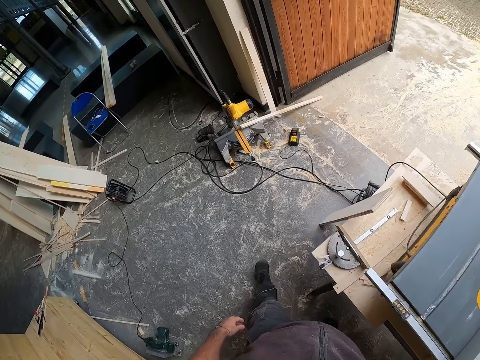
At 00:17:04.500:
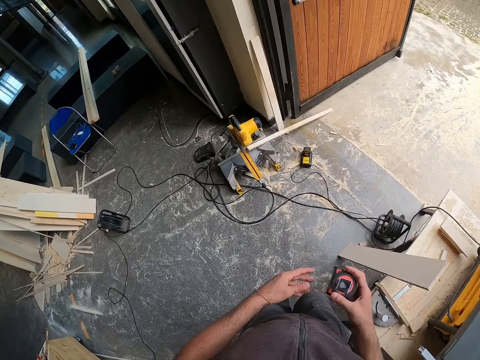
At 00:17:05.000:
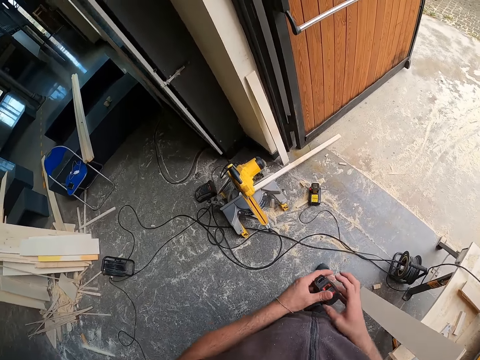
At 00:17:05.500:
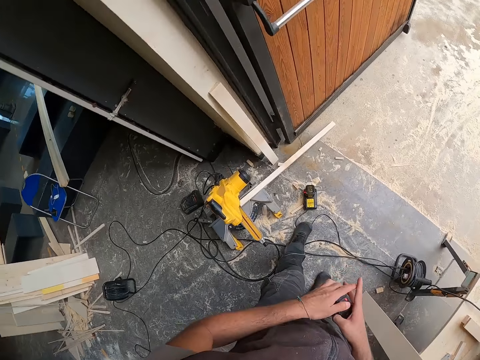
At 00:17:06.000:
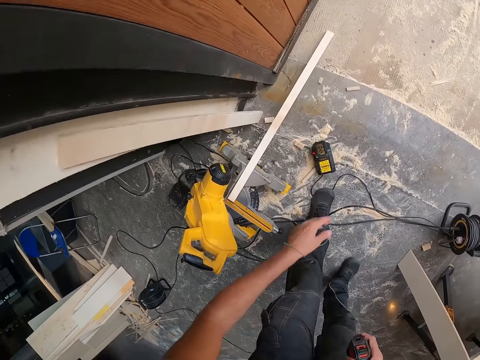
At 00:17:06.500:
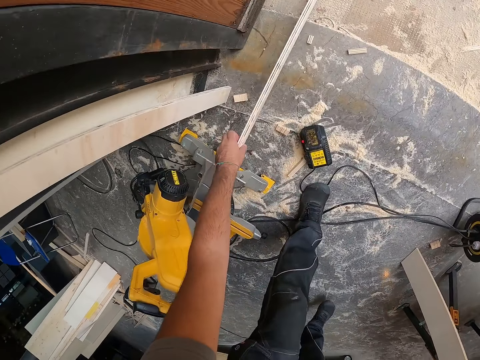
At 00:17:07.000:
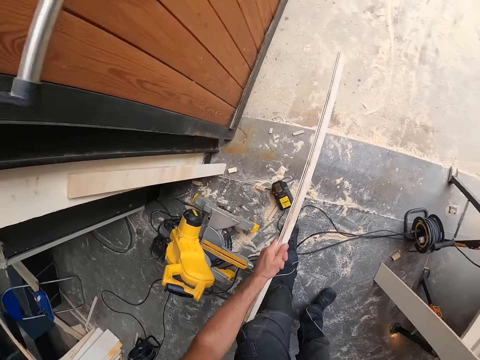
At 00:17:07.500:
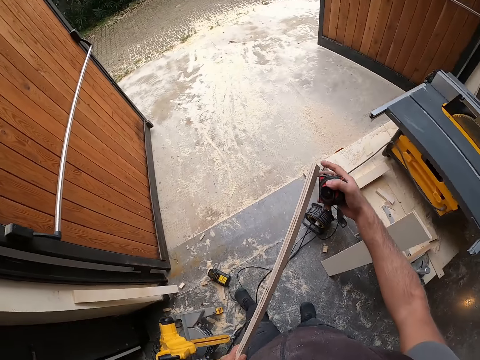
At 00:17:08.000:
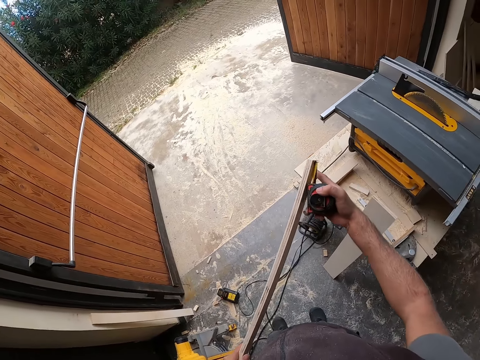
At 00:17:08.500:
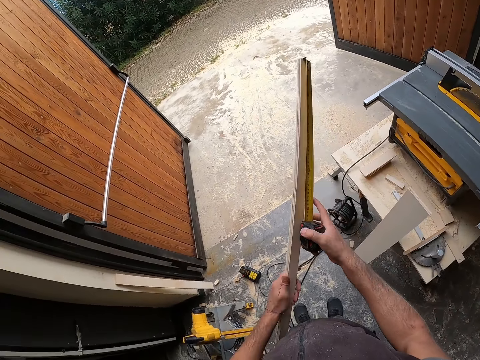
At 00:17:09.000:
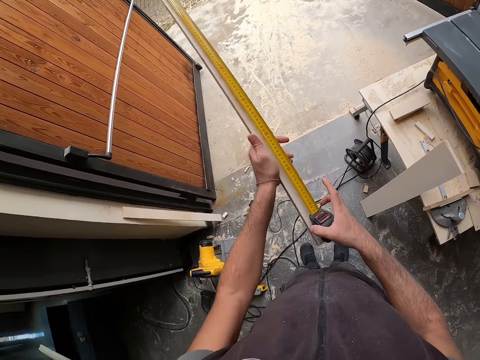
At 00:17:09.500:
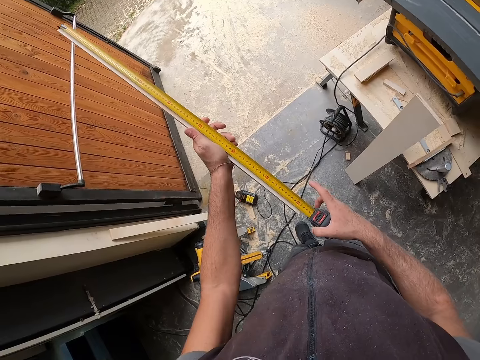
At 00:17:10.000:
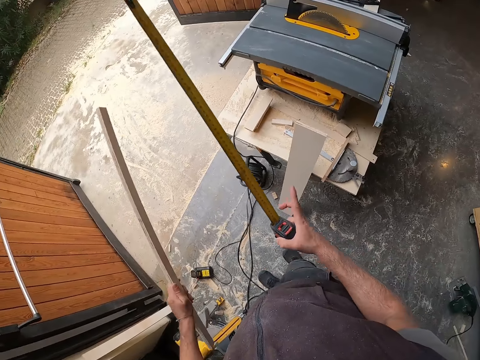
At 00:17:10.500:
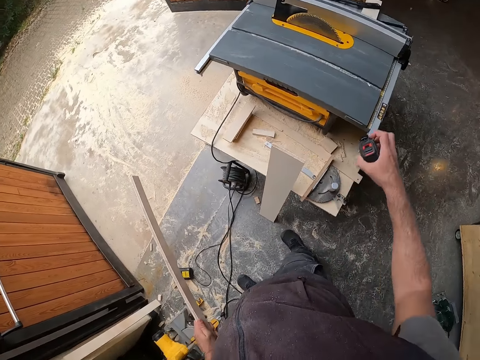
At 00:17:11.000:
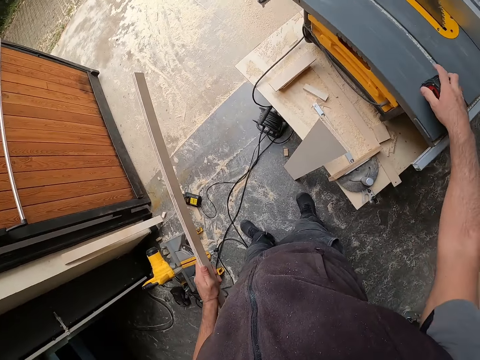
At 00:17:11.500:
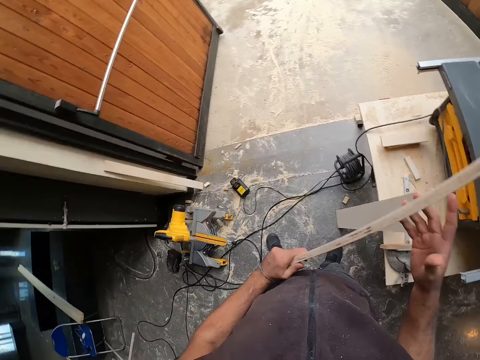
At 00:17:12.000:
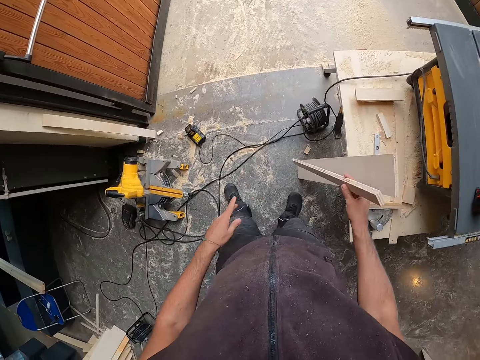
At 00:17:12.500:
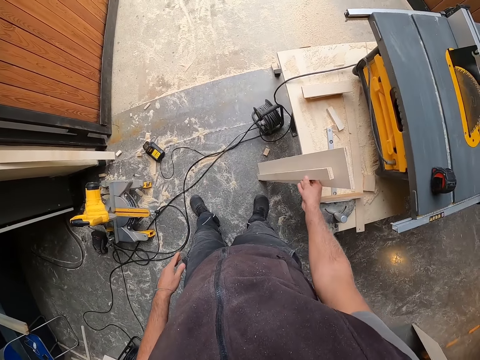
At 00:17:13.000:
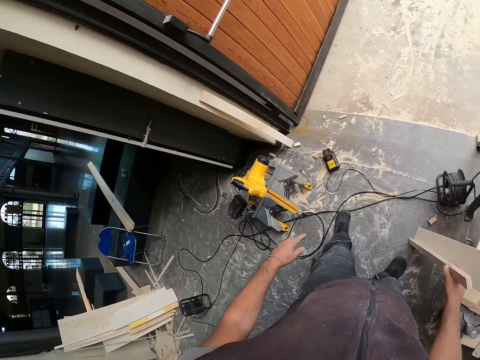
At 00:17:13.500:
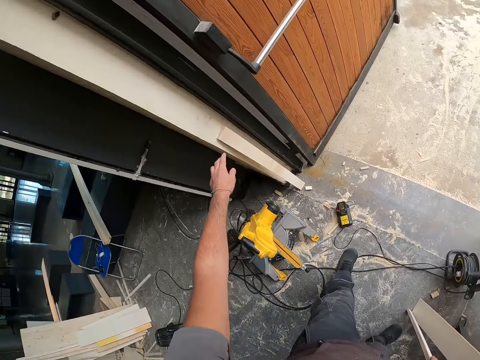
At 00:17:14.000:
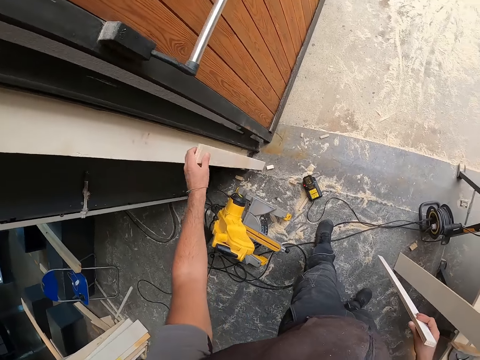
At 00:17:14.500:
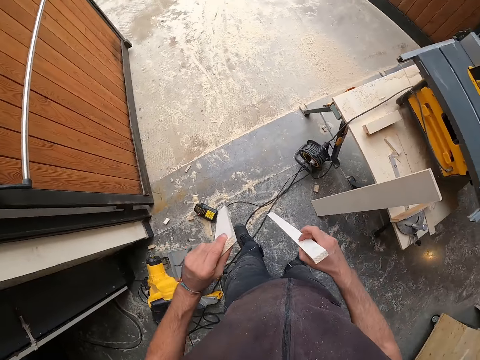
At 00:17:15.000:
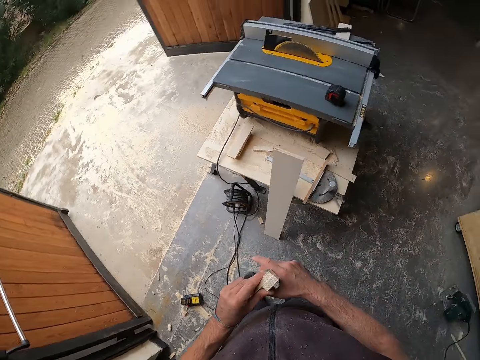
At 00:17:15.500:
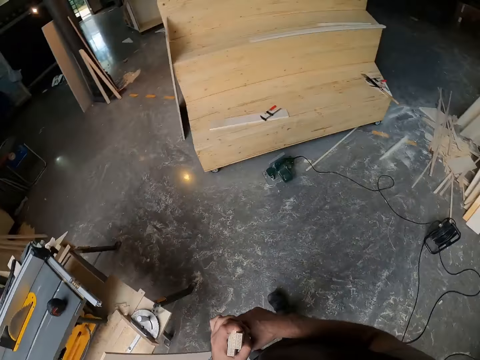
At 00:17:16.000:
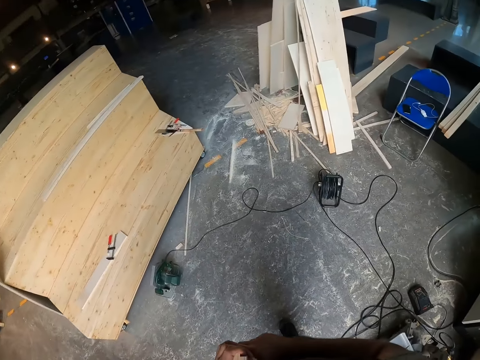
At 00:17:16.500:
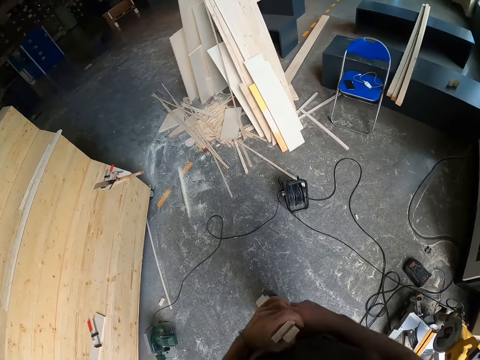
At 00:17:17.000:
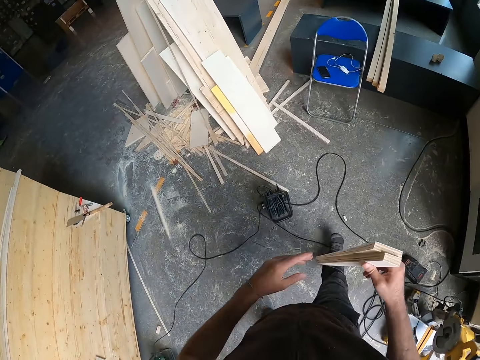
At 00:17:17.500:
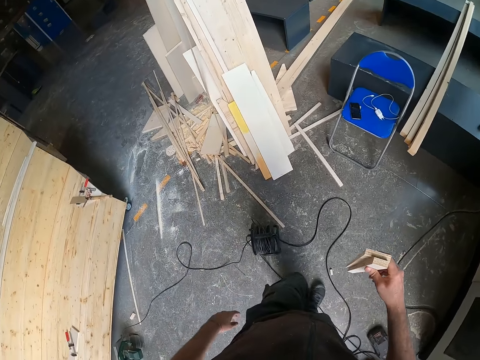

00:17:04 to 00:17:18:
The camera wearer walks in the workshop. He holds the measuring tape with both hands. He holds the measuring tape with his right hand. He picks a piece of wood on the ground with his left hand. He measures the piece of wood in his left hand with the measuring tape in his right hand. He compresses the measuring tape. He drops the measuring tape in his right hand on the table saw. He passes the piece of wood in his left hand to his right hand. He puts the wood on the floor. He picks a piece of wood against a wall with his left hand. He passes the piece of wood in his left hand to his right hand. He walks in the workshop.

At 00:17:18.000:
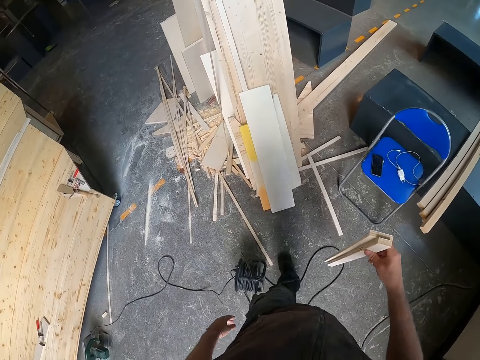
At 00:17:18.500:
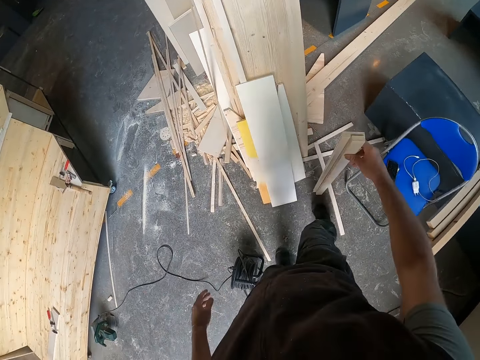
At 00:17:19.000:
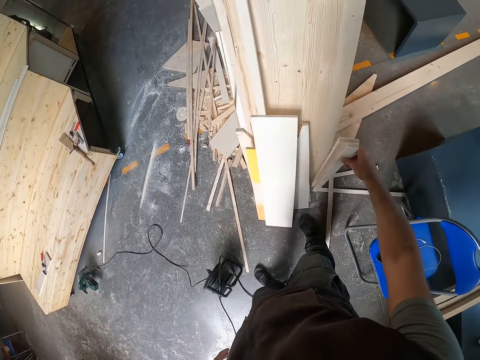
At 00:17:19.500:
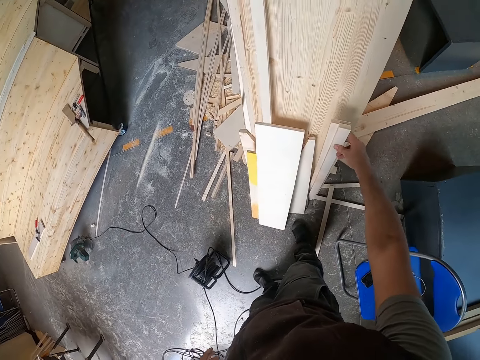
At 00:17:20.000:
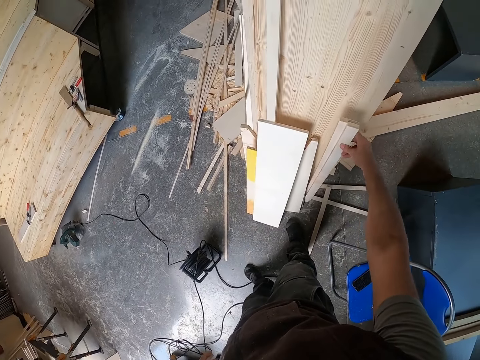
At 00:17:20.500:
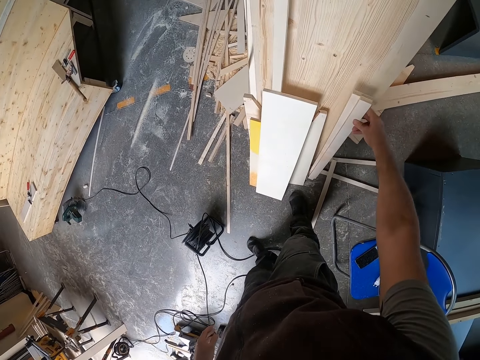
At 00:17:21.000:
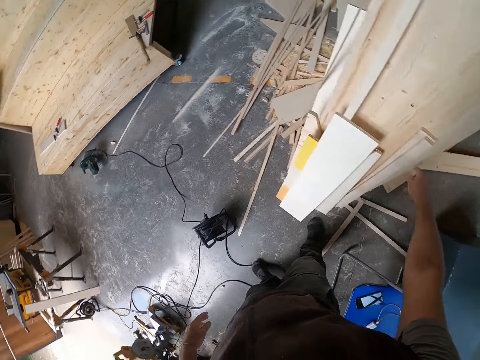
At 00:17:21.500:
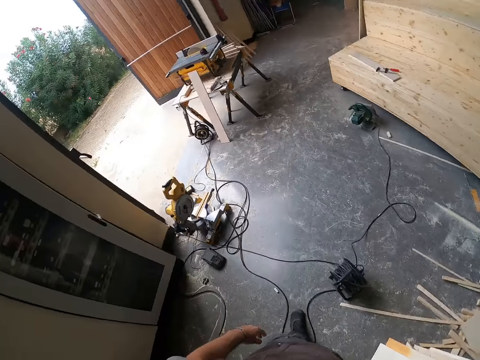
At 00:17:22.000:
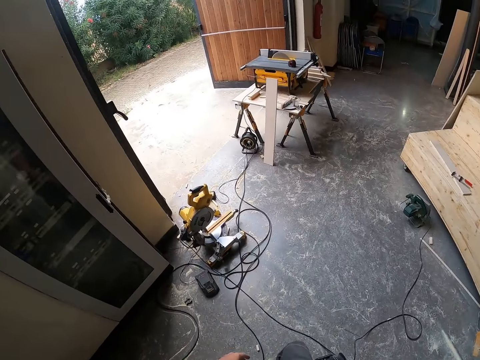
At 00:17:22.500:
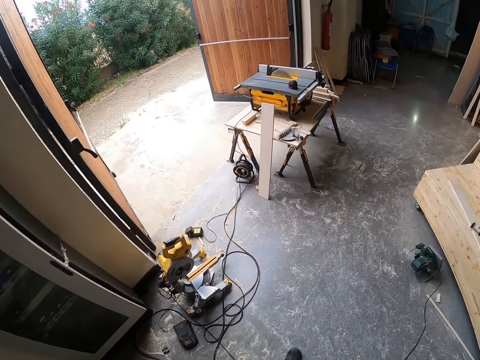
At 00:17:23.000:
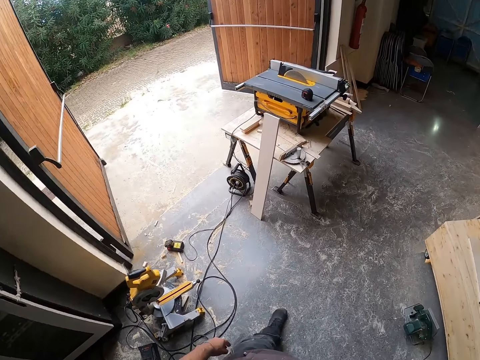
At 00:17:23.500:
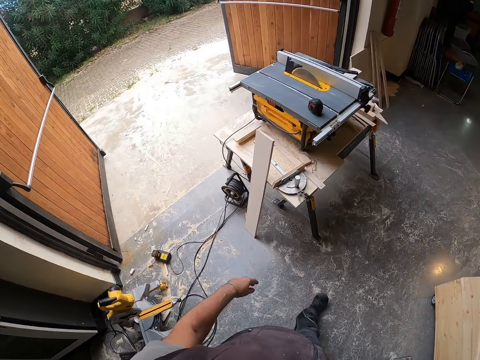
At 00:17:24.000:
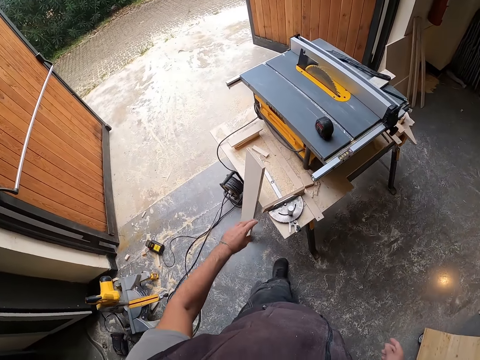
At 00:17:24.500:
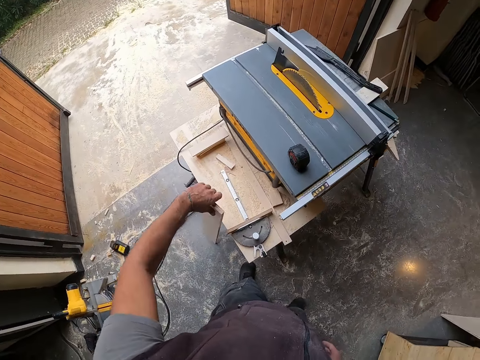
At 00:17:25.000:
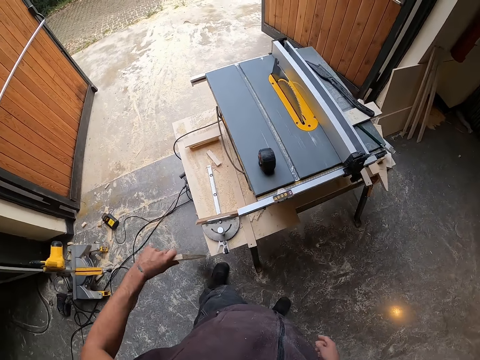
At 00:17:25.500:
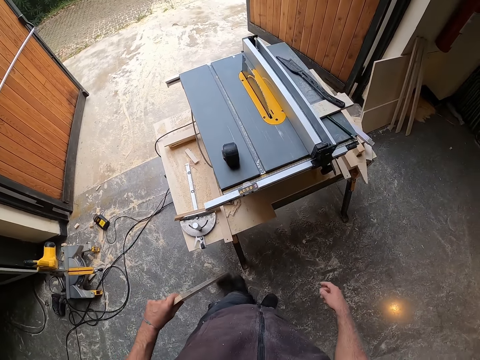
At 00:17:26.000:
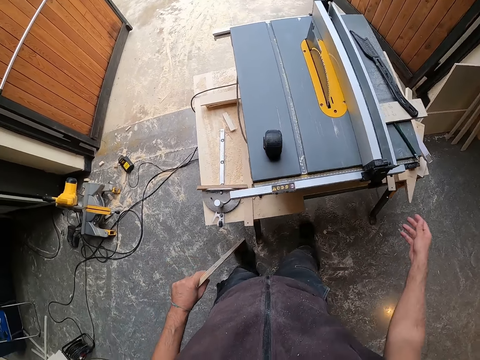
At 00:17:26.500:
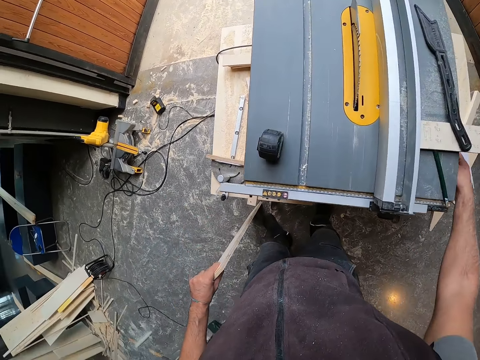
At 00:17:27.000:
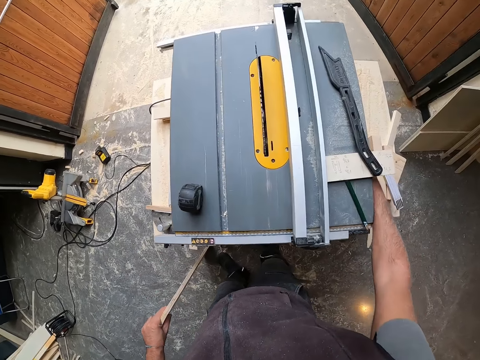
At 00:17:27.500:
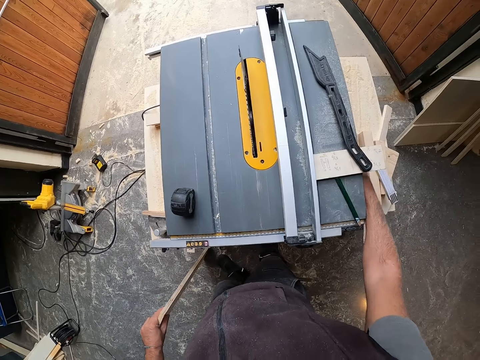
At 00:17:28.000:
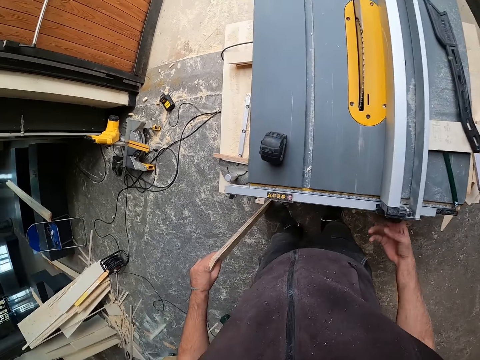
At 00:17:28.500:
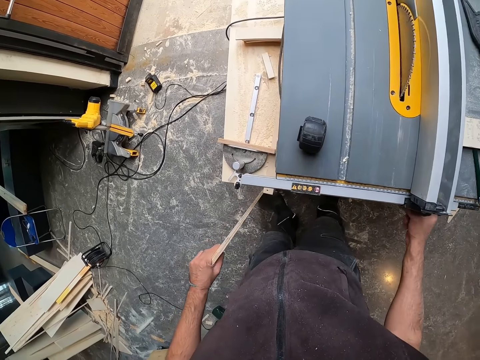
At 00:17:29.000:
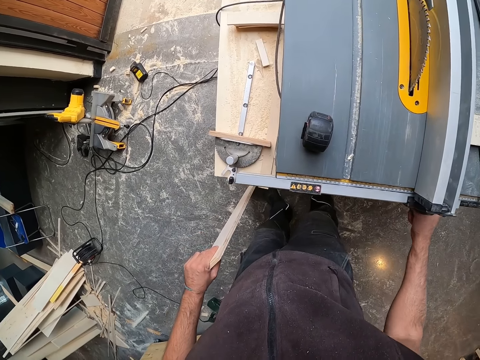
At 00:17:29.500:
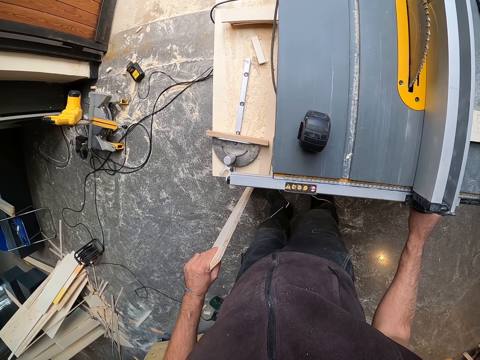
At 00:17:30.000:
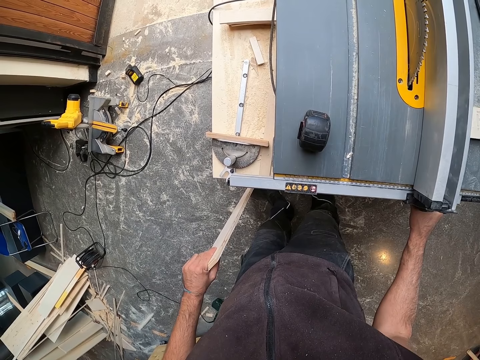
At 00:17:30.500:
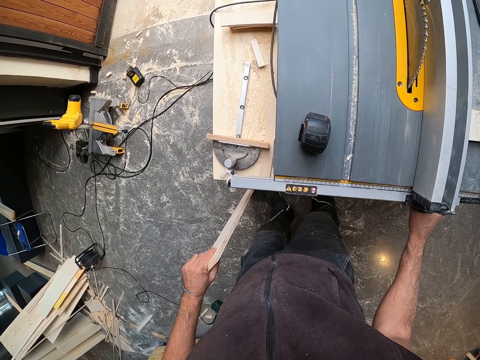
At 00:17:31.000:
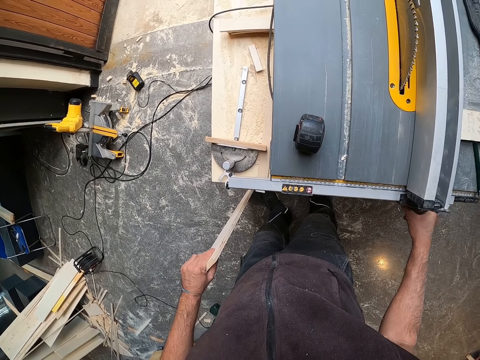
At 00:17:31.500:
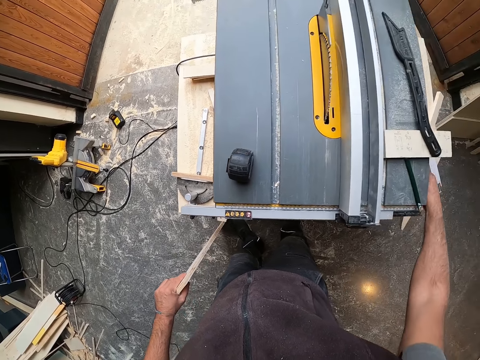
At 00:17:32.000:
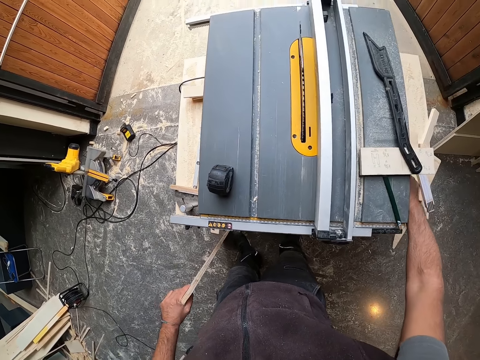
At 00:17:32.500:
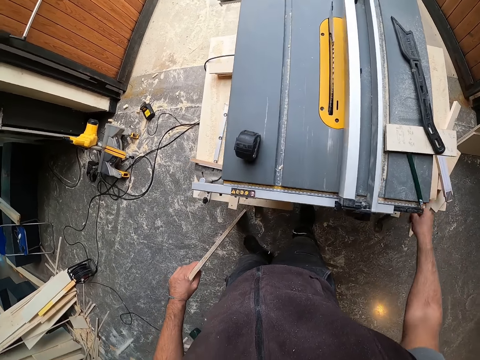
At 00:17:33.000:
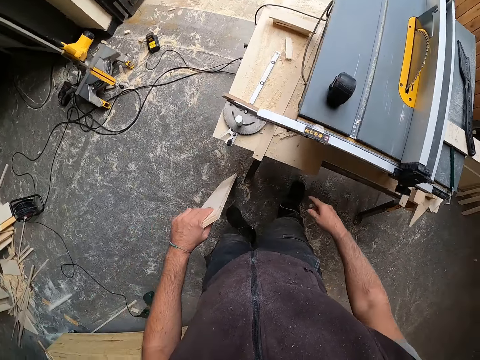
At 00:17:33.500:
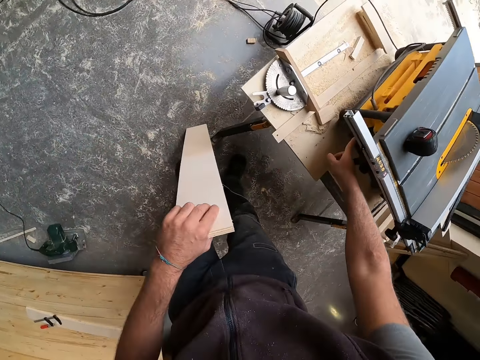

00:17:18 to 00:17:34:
The camera wearer drops the pieces of wood in his right hand against a wood on the ground. He walks in the workshop. He picks a plank with his left hand. He adjusts the table saw with his right hand. He adjusts the table saw.
